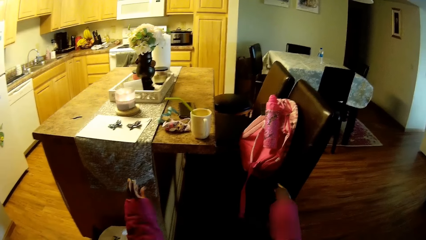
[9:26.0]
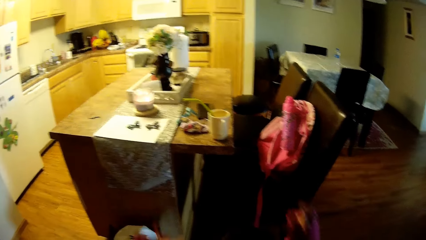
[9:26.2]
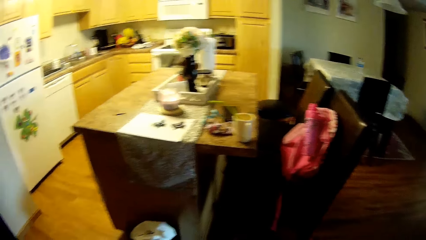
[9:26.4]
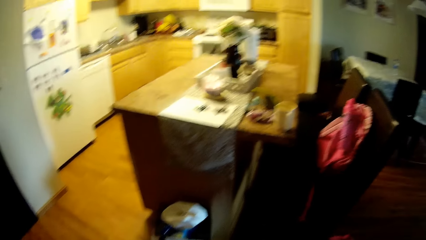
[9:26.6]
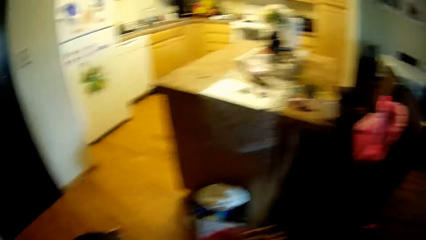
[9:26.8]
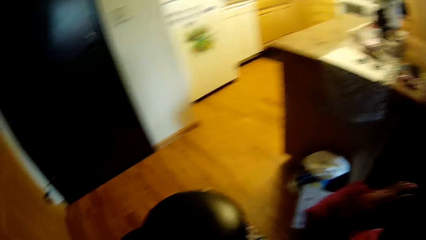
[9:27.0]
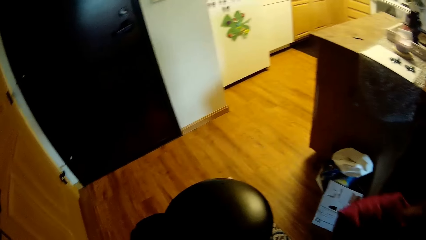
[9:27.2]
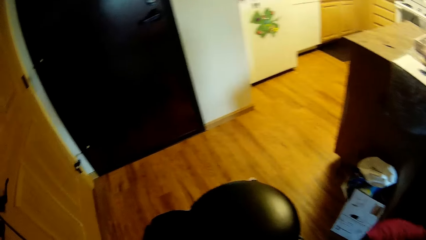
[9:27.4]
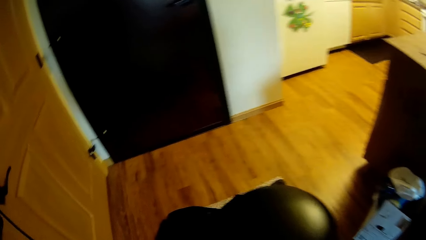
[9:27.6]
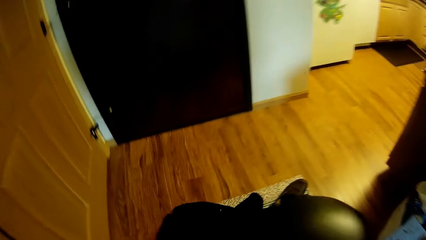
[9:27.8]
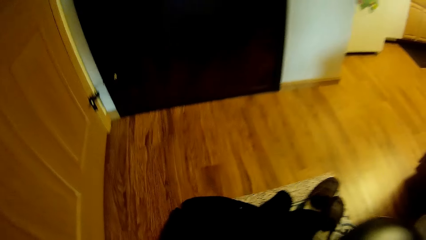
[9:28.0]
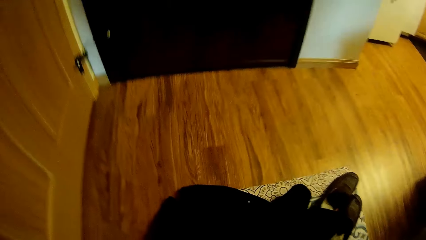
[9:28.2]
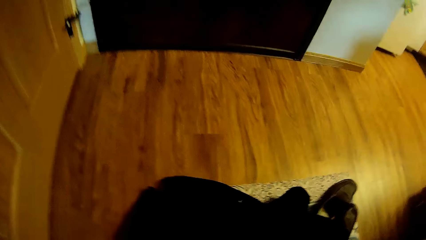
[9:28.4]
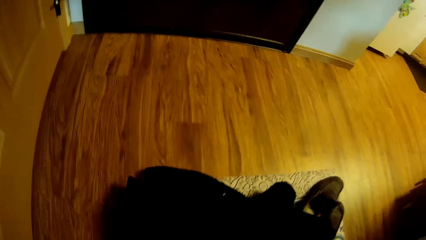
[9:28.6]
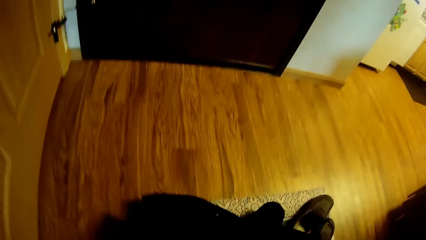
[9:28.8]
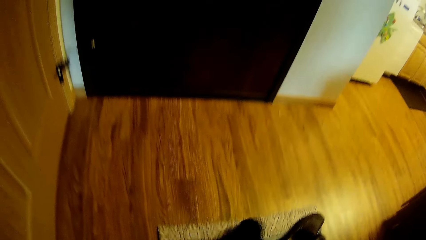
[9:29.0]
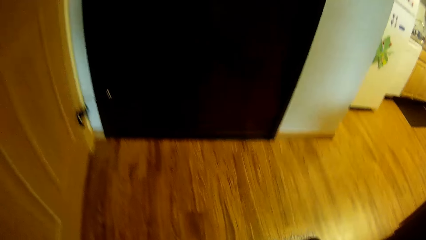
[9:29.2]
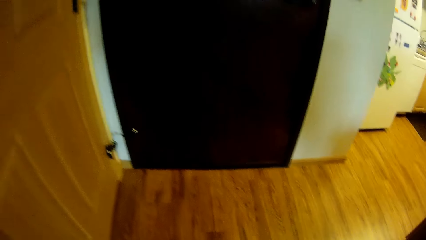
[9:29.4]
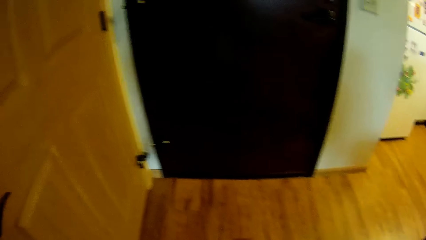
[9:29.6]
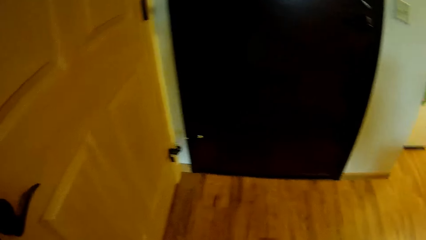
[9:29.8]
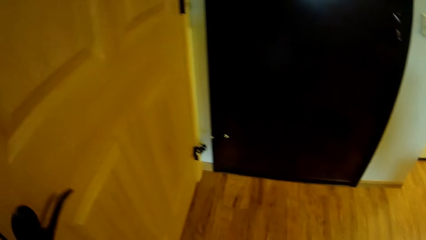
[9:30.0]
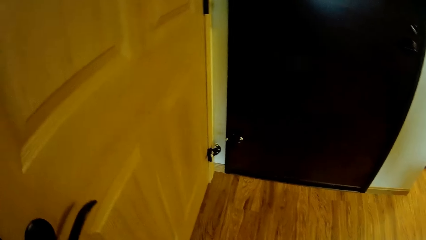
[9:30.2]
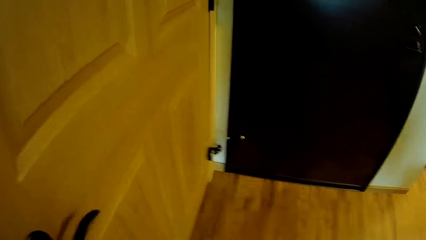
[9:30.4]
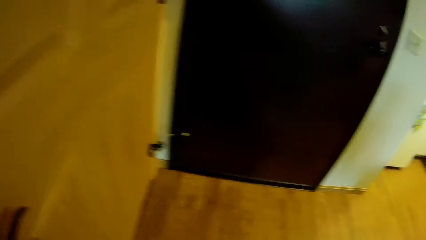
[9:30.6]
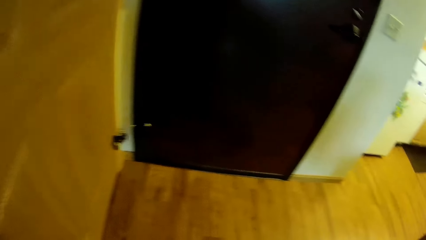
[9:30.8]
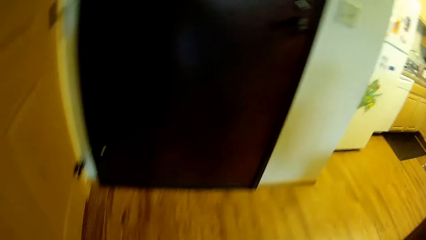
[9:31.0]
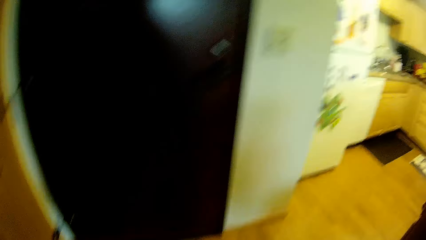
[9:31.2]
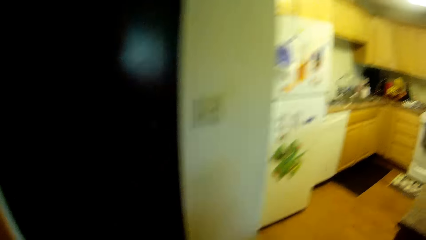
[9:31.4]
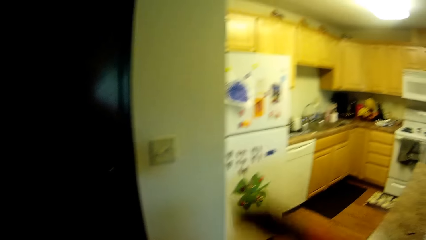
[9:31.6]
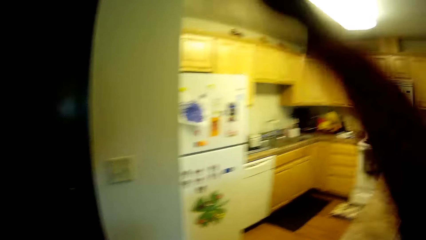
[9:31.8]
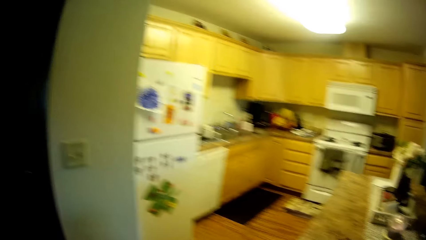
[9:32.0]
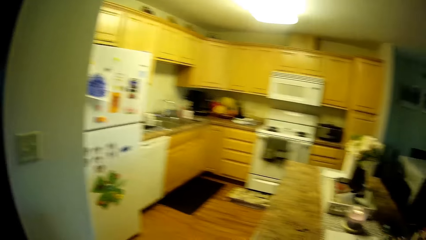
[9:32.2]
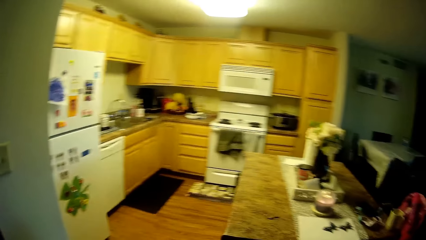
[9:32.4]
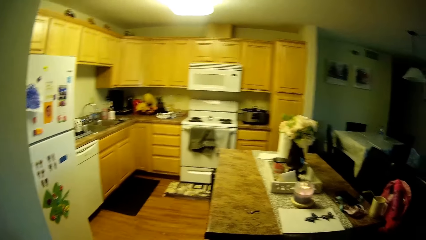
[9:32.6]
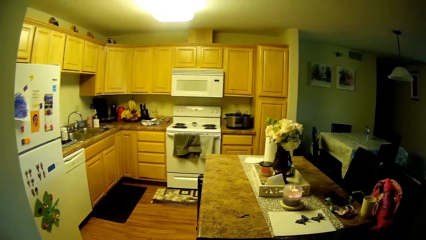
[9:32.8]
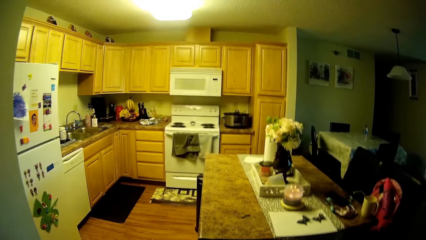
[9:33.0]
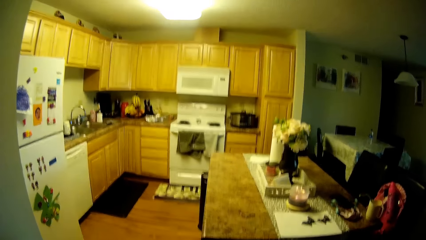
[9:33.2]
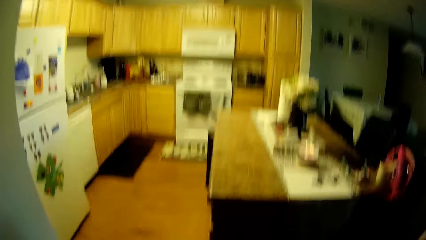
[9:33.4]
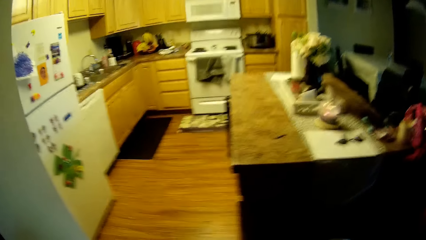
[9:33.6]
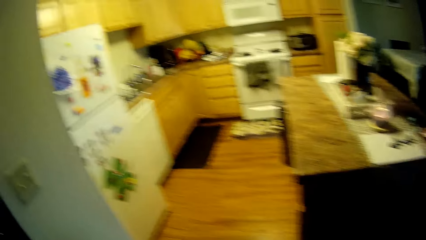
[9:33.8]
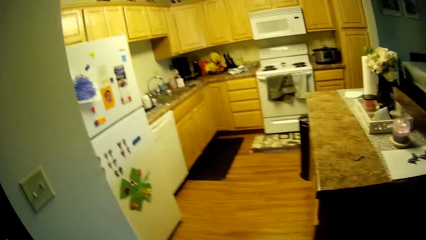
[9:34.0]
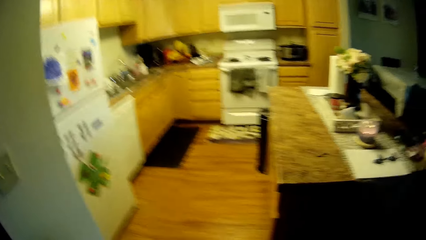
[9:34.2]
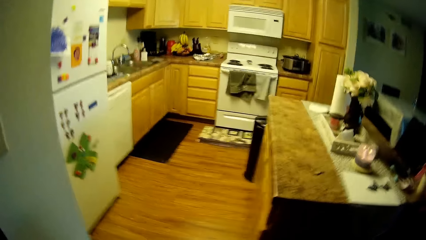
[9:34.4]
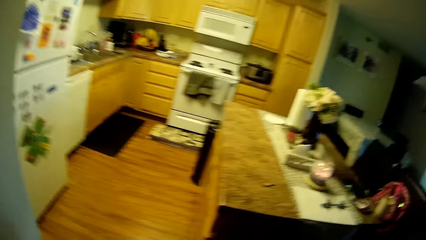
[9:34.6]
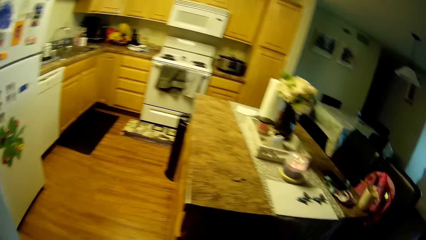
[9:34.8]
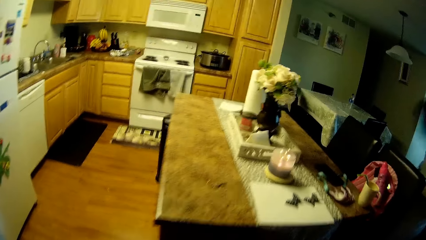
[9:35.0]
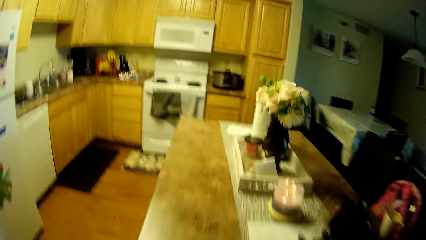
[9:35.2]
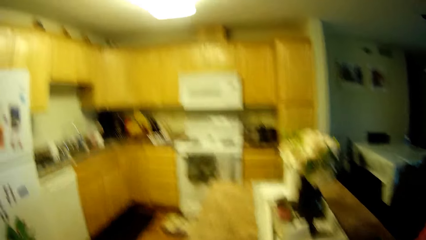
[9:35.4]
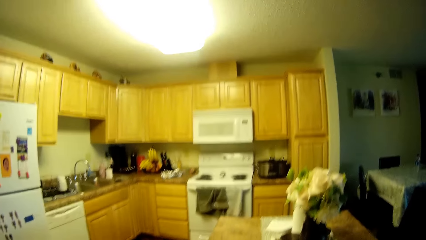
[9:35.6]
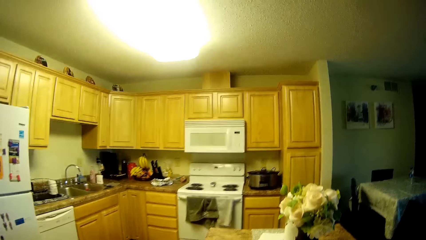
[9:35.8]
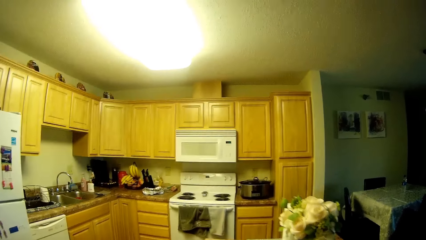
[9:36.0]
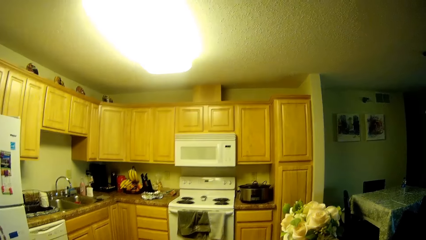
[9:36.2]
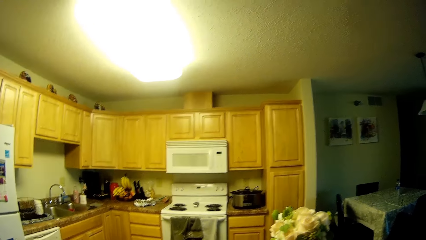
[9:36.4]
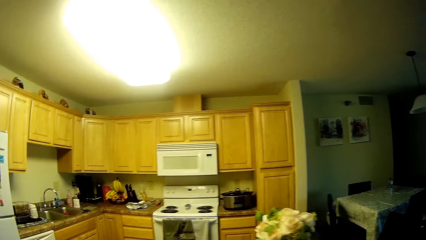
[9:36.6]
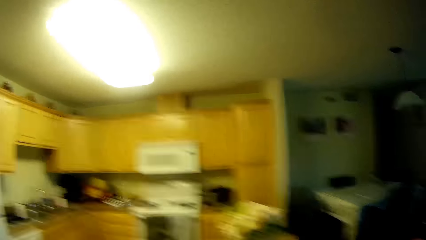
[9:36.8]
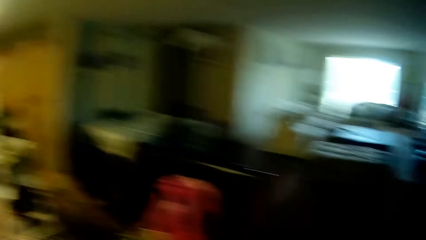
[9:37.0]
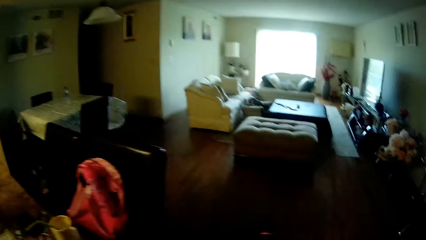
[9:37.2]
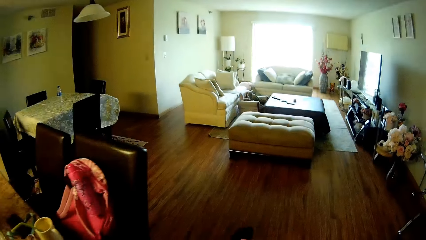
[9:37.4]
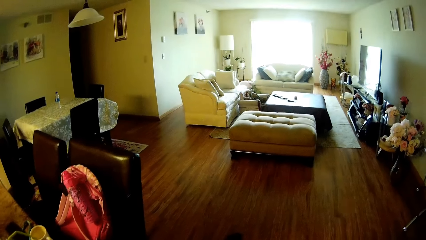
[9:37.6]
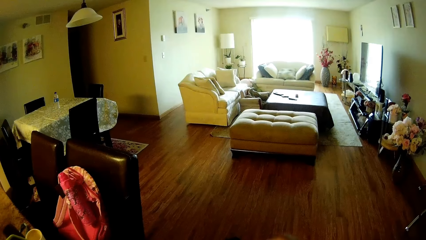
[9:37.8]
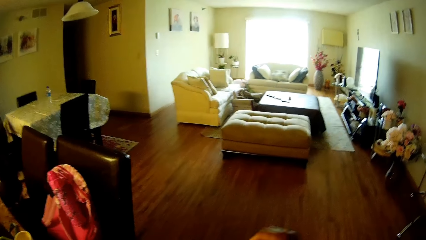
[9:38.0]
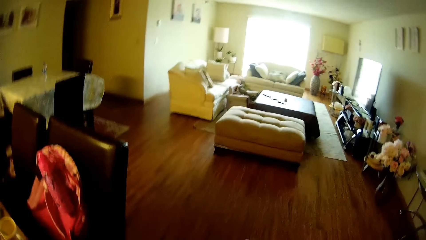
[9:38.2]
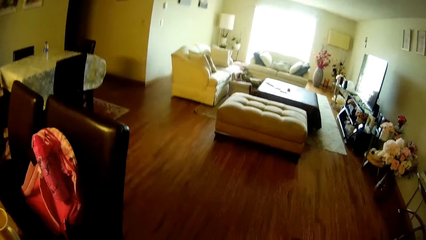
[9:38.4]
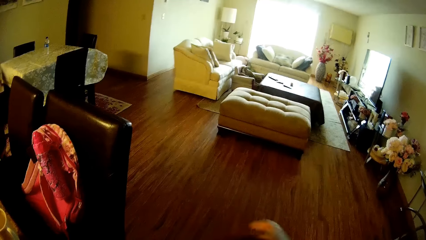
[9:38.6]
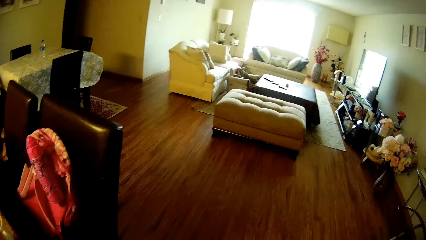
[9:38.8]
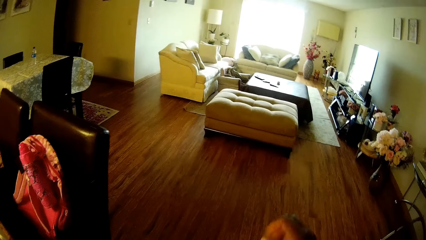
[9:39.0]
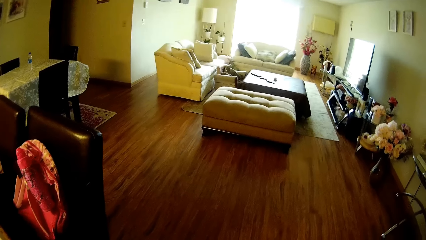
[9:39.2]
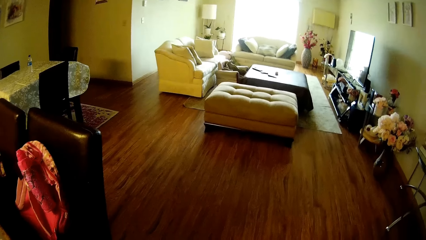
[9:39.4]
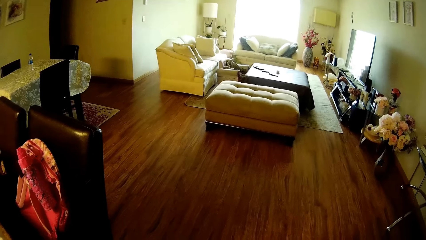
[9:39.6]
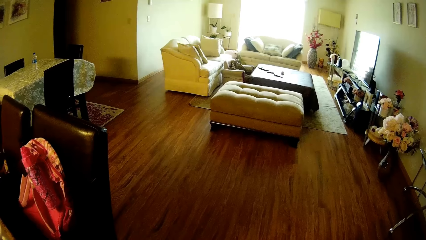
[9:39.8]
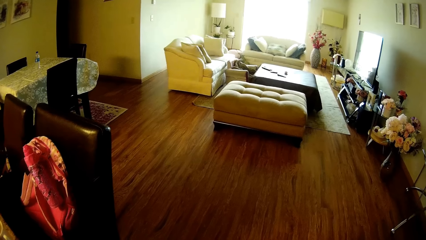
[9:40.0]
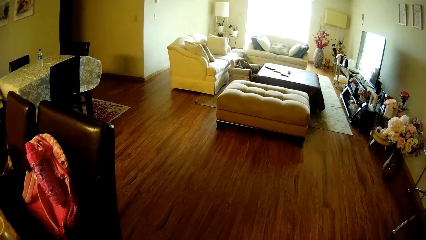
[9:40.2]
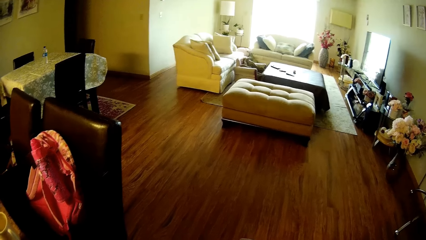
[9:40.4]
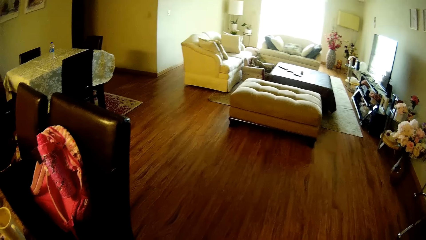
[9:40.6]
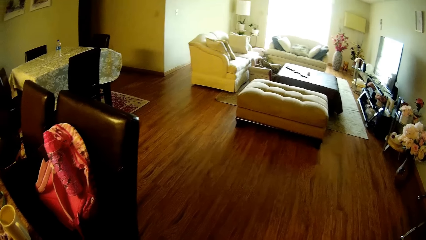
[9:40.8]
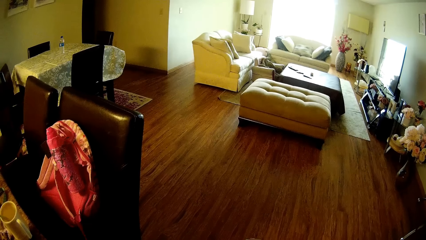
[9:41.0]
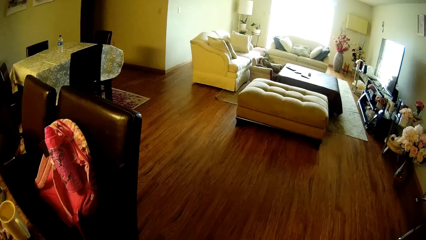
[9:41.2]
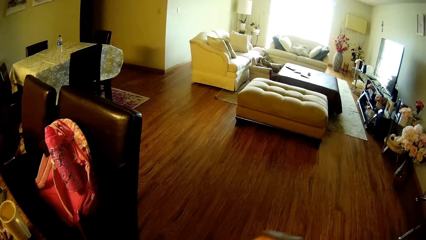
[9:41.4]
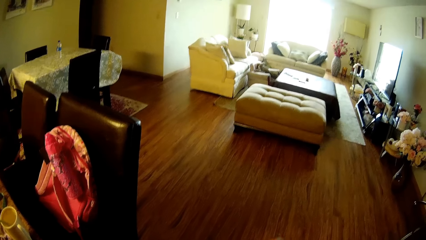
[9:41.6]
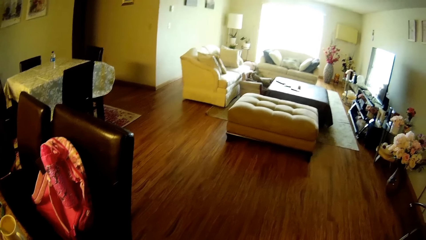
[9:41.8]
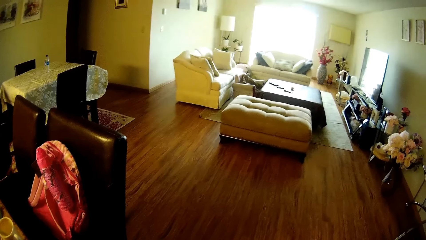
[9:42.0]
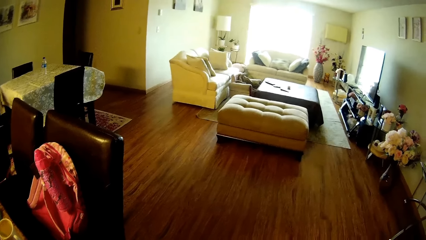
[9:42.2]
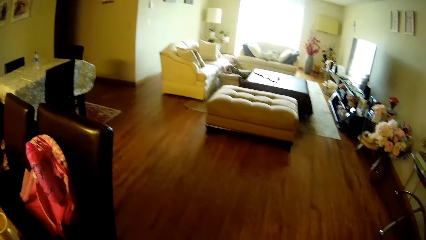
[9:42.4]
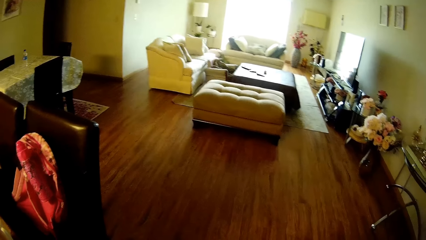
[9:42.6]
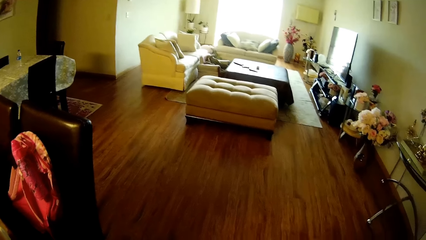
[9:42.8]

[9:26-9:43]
The camera wearer looks around. She picks up a cloth from the floor with her left hand. She raises her right hand. She interacts with a baby while he moves around. She looks in the living room and around the house.
